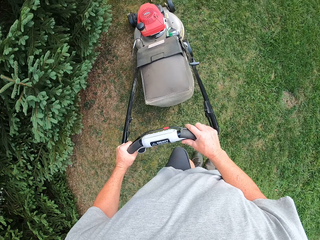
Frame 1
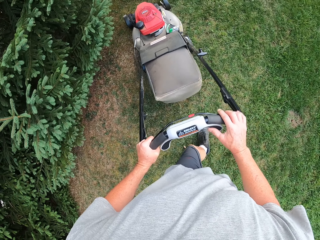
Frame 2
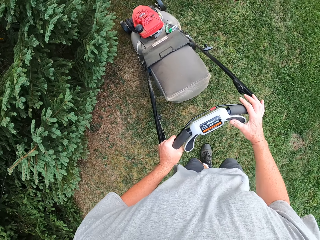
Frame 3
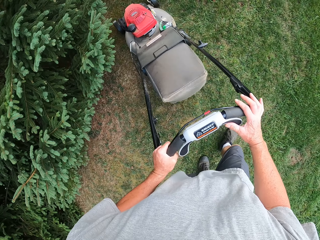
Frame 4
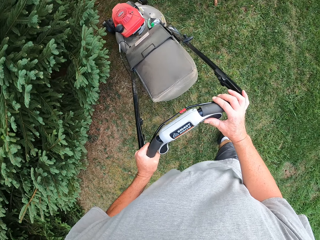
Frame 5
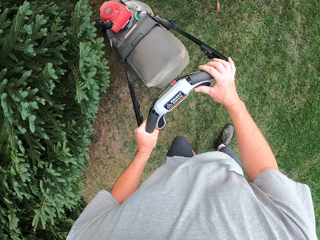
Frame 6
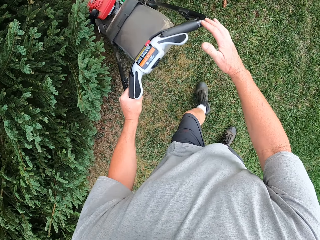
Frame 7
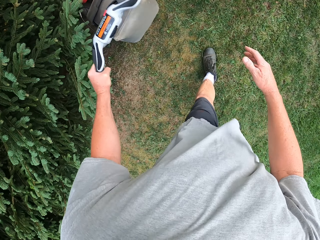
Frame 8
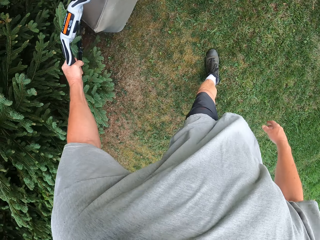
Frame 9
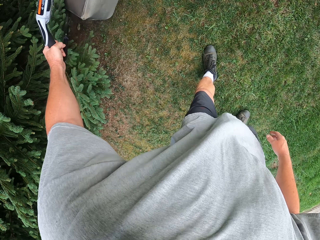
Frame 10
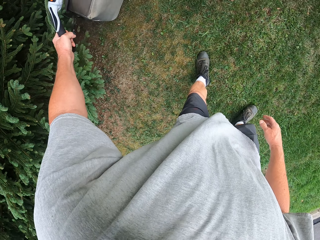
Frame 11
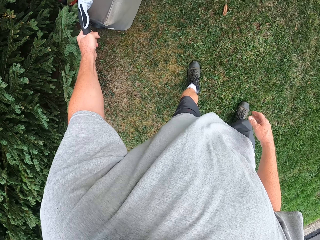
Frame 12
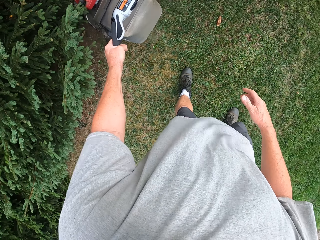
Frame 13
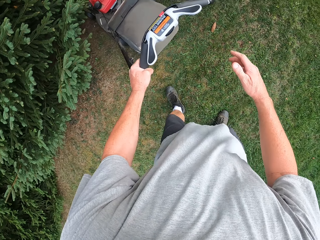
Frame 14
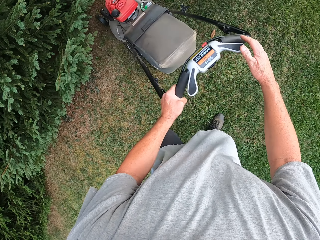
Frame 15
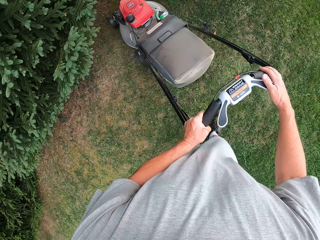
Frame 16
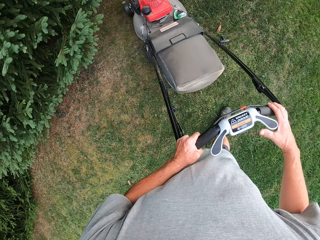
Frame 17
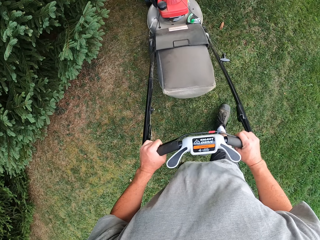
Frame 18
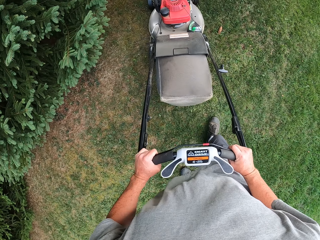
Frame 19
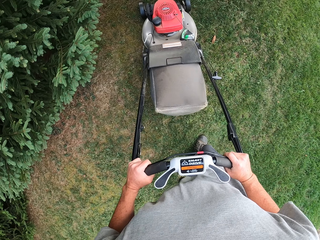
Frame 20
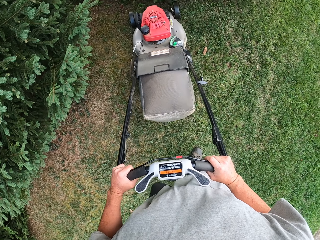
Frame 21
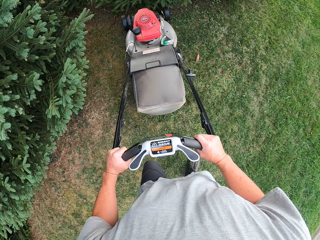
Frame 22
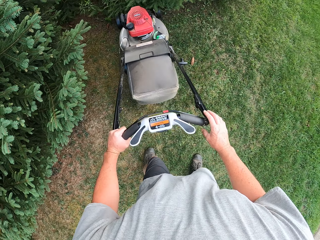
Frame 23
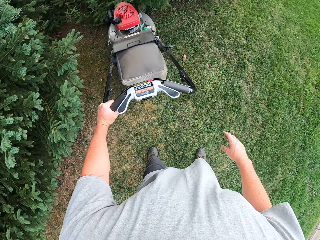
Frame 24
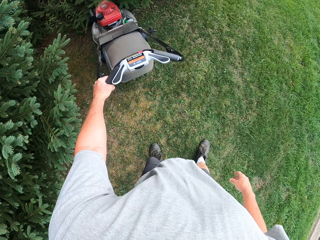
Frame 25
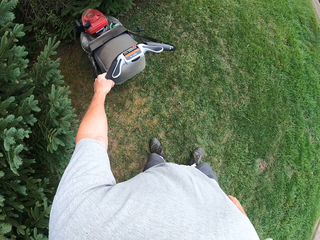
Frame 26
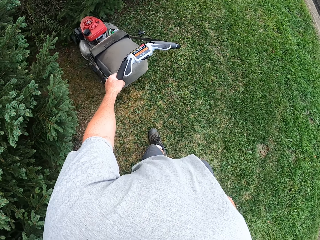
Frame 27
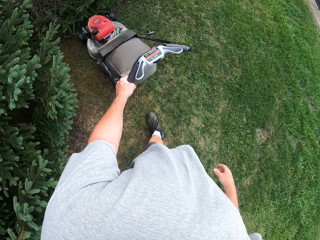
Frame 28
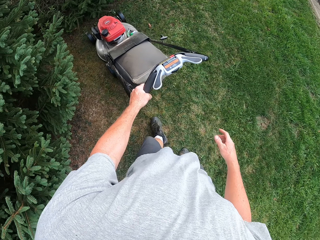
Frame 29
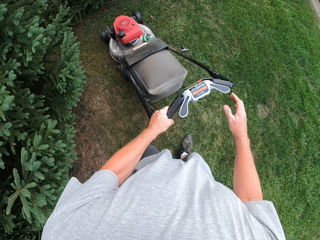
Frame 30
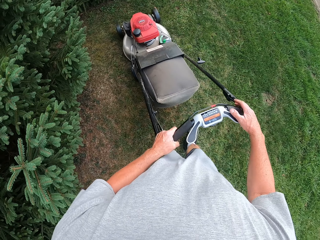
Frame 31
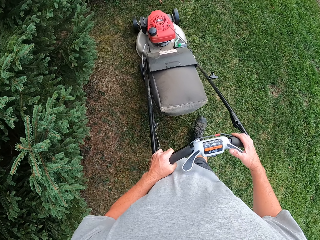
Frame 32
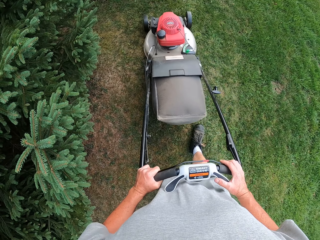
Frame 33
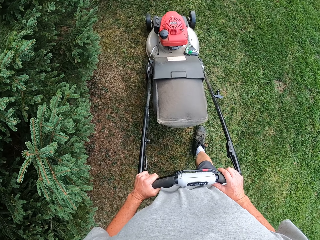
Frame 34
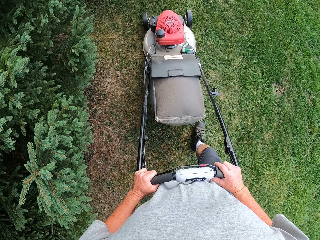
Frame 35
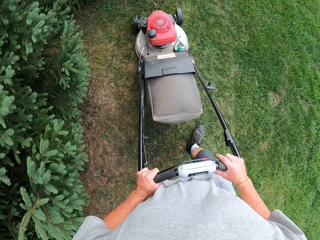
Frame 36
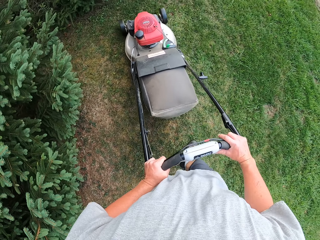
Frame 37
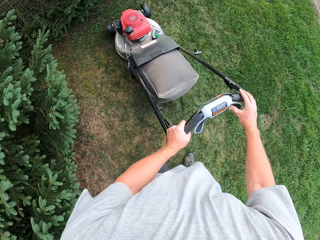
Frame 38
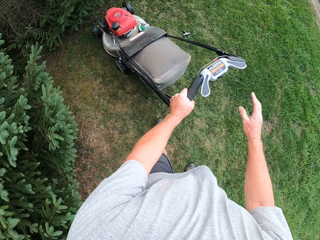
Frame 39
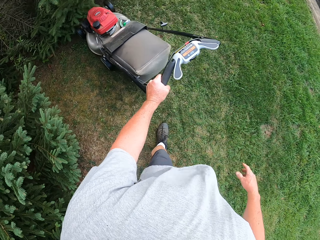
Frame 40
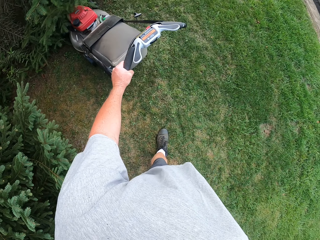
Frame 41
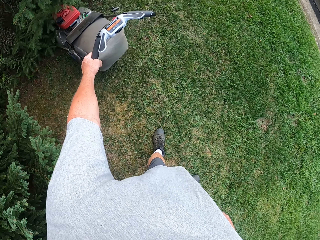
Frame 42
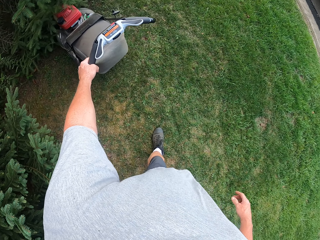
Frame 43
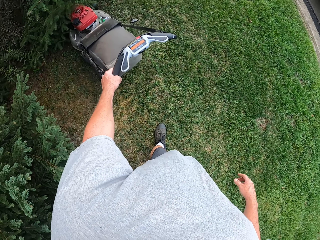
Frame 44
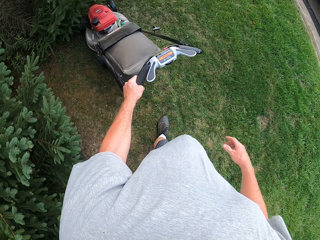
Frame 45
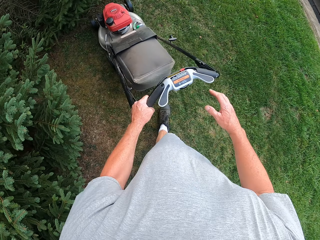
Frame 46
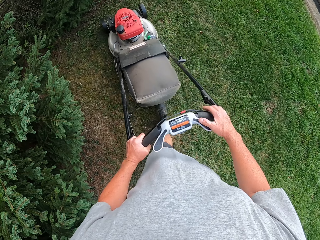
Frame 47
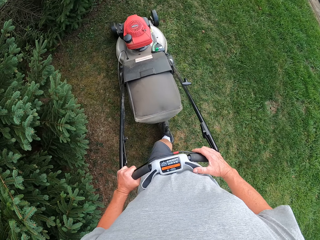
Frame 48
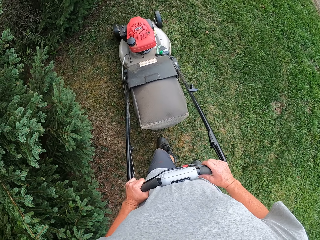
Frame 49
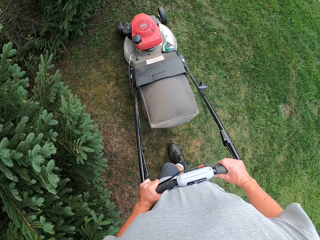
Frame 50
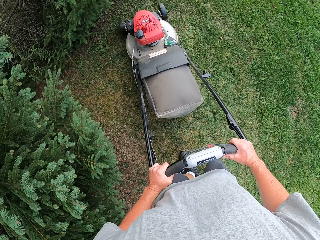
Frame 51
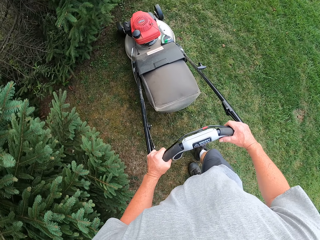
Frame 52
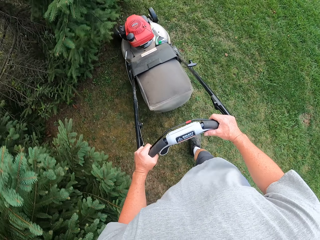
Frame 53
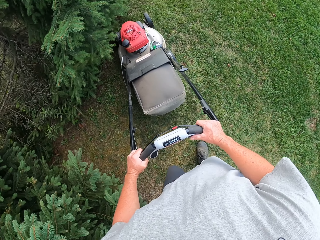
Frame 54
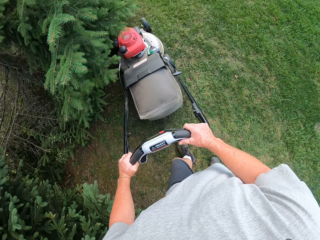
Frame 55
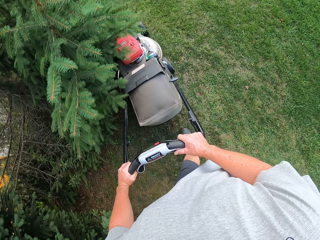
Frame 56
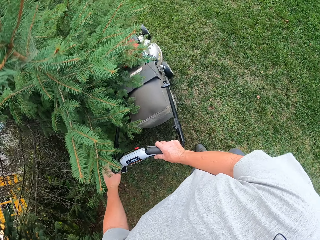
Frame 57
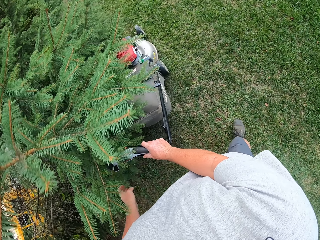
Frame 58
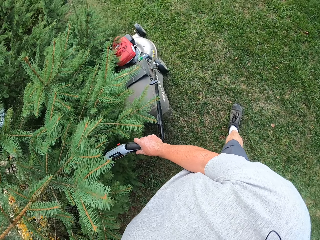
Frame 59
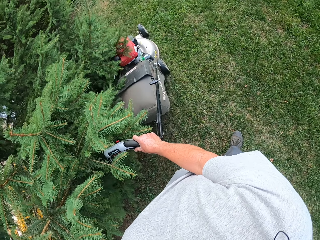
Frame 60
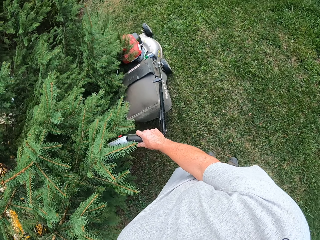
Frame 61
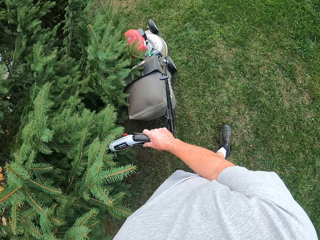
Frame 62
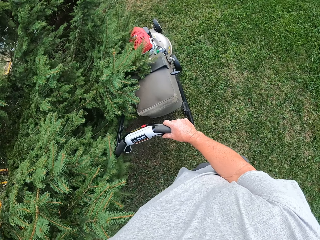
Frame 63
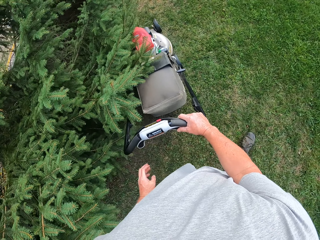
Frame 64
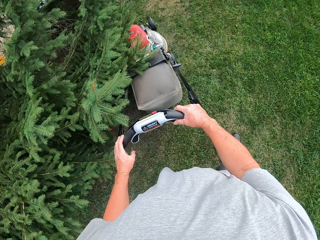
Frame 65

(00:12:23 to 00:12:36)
The camera wearer moves a lawn mower backwards. They mow the lawn with the lawn mower. They move the lawn mower backwards. They mow the lawn with the lawn mower. They move the lawn mower backwards. They mow the lawn with the lawn mower.

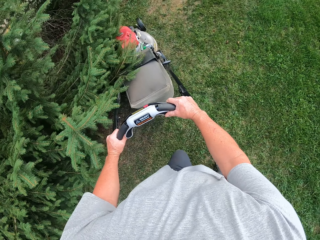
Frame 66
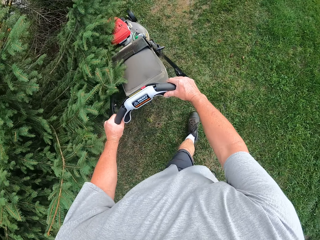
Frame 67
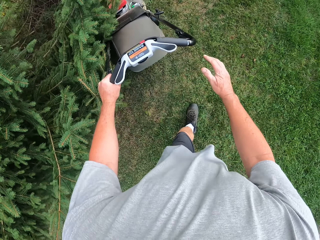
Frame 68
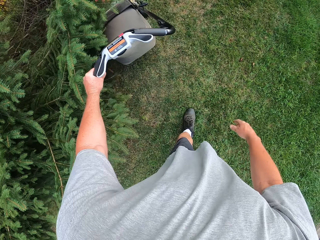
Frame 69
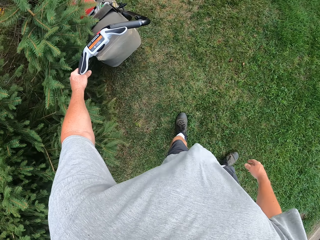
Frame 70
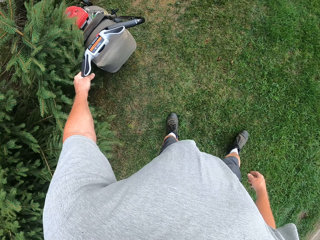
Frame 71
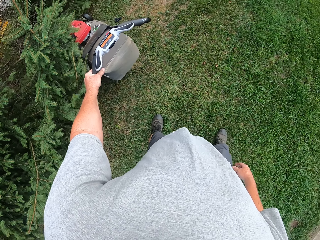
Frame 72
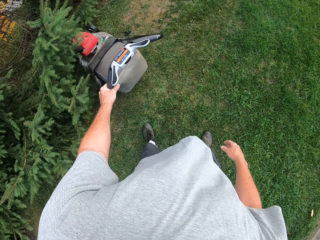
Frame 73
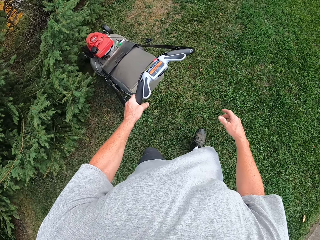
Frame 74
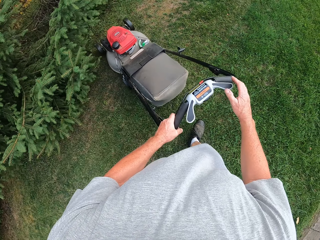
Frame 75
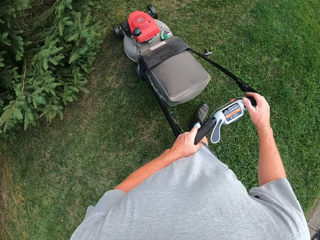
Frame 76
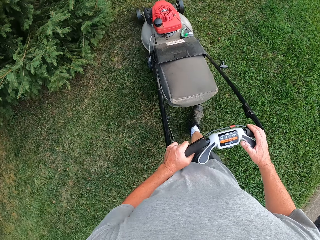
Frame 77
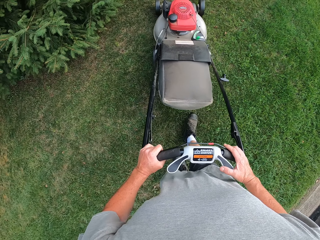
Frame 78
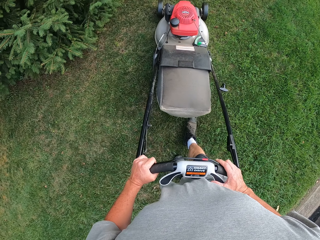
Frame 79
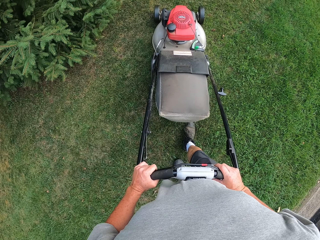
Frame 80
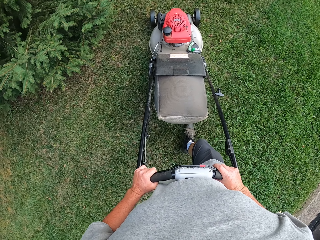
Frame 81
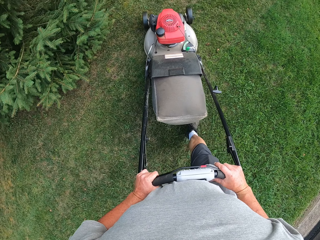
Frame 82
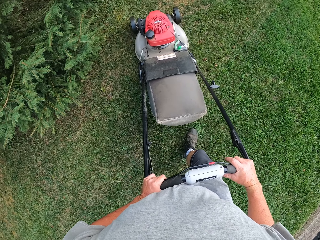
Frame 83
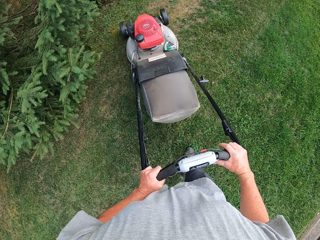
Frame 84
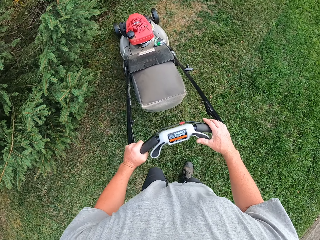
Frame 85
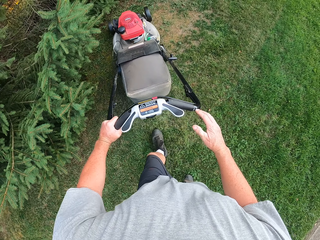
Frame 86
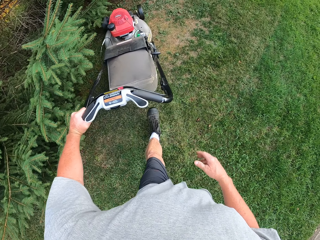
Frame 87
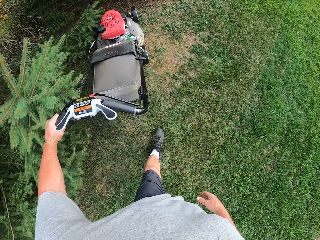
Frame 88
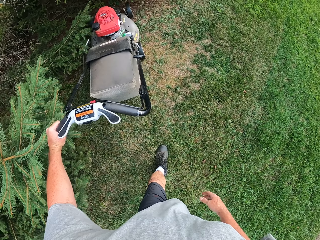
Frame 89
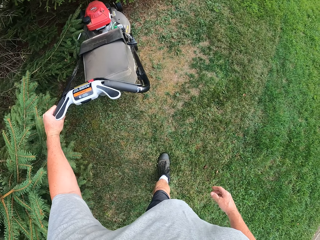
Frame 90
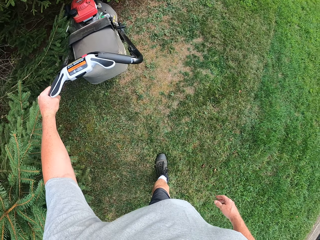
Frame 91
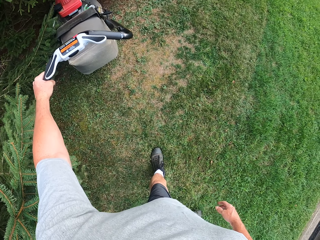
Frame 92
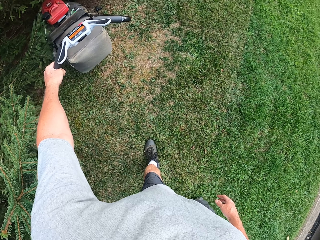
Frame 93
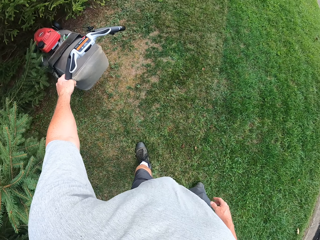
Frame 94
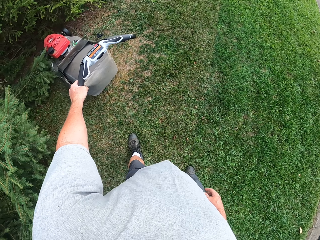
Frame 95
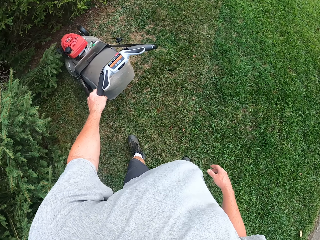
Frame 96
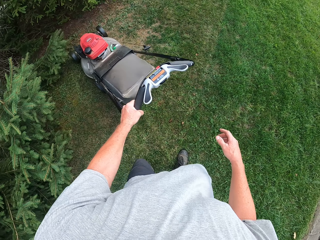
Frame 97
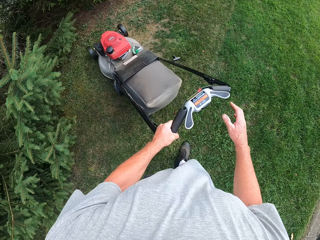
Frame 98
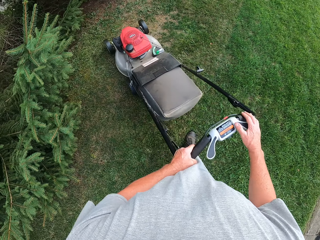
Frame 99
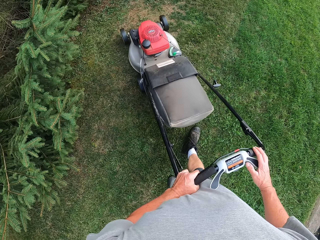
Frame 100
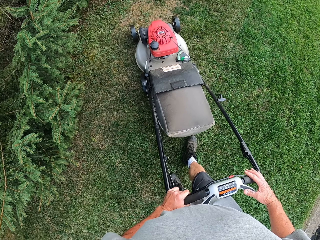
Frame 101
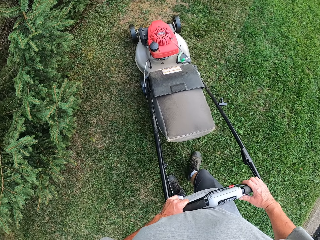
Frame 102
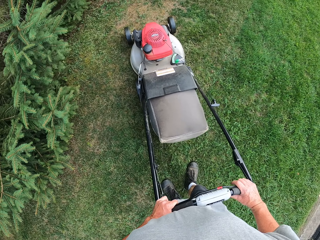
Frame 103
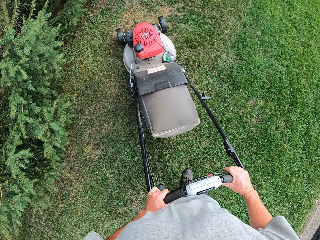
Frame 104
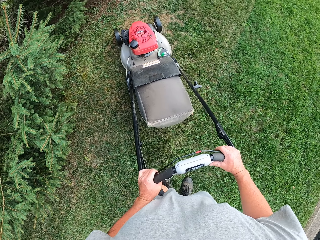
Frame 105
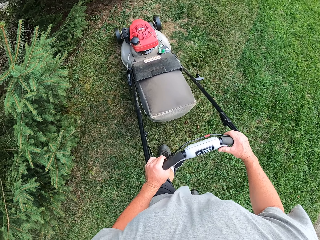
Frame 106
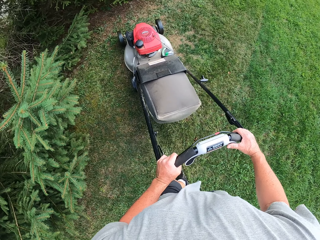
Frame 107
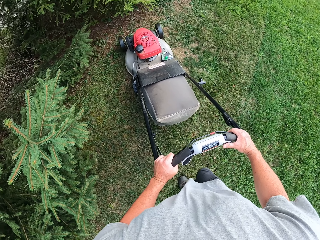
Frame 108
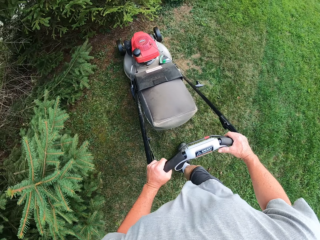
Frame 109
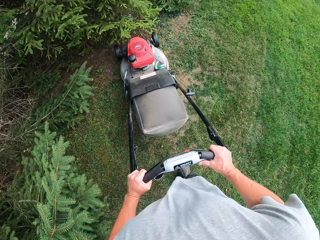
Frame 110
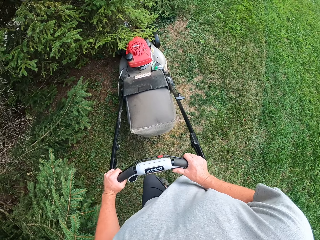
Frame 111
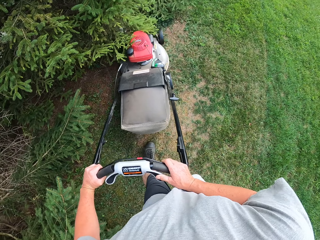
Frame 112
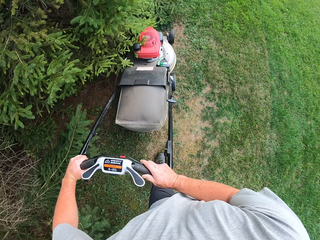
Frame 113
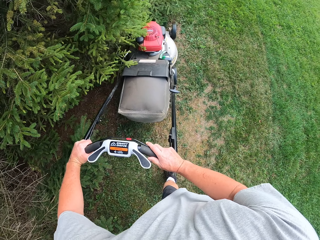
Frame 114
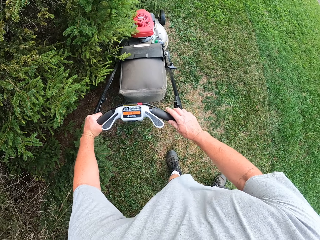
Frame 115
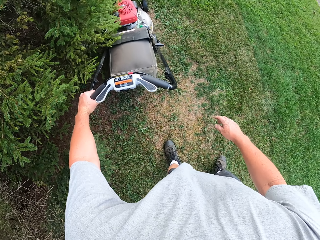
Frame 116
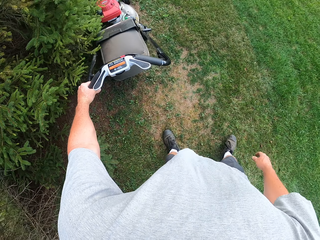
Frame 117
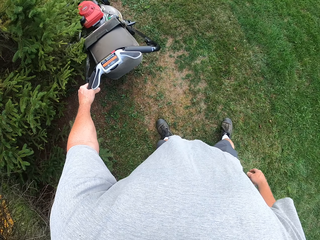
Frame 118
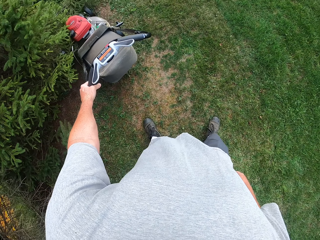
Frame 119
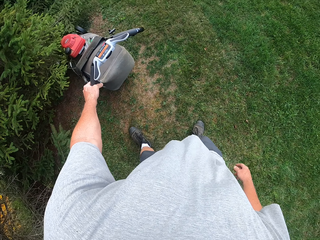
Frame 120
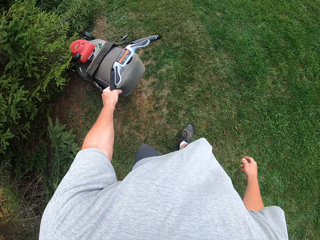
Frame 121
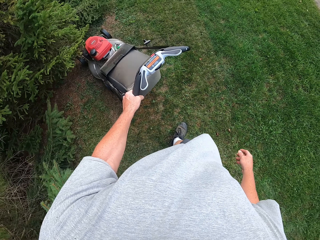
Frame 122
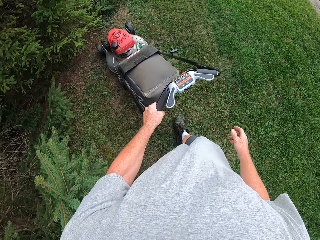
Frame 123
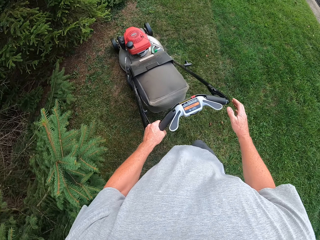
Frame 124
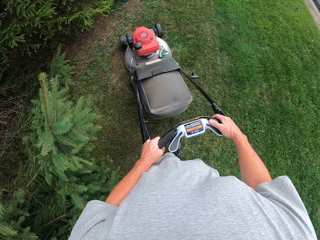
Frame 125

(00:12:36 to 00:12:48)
The camera wearer moves a lawn mower backwards. They mow the lawn with the lawn mower. They move the lawn mower backwards. They mow the lawn with the lawn mower. They move the lawn mower backwards.
